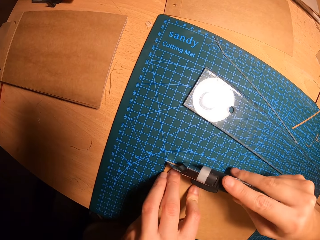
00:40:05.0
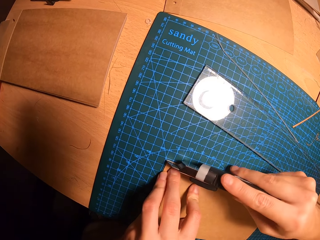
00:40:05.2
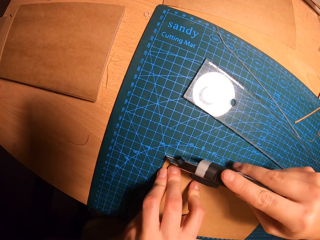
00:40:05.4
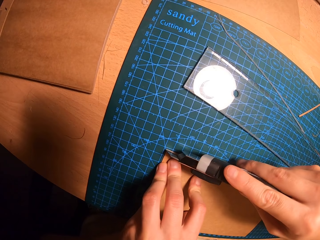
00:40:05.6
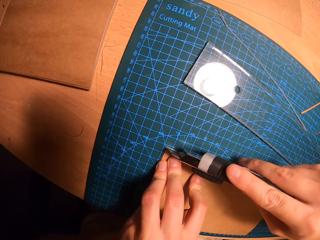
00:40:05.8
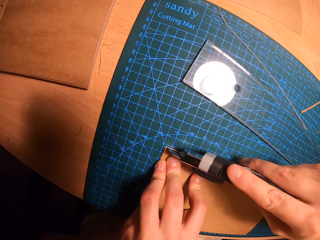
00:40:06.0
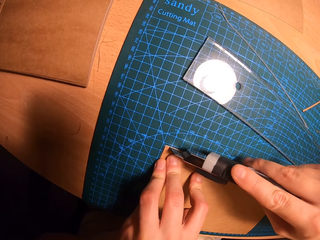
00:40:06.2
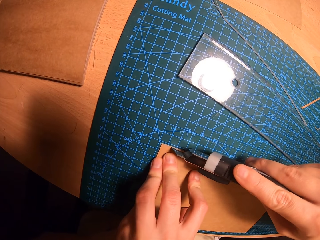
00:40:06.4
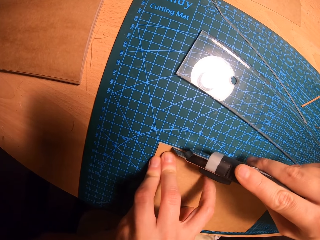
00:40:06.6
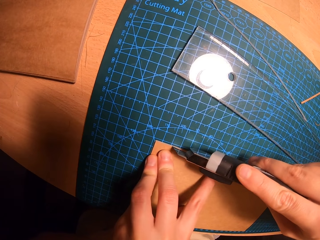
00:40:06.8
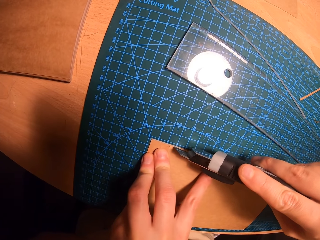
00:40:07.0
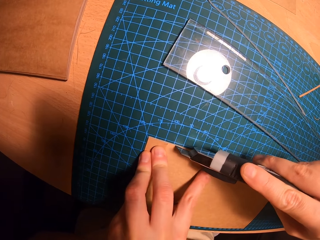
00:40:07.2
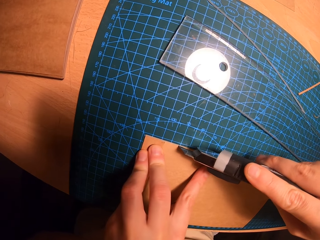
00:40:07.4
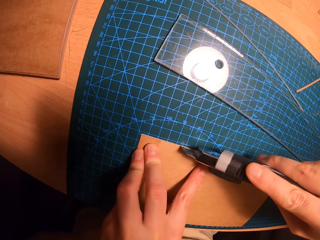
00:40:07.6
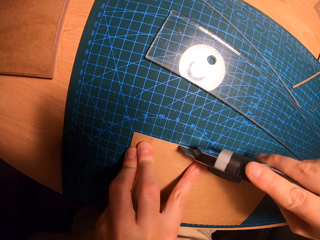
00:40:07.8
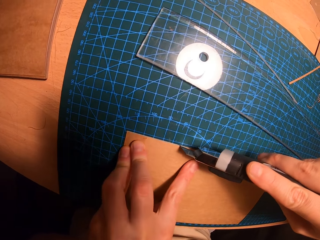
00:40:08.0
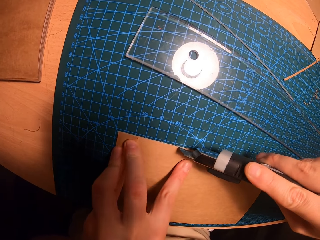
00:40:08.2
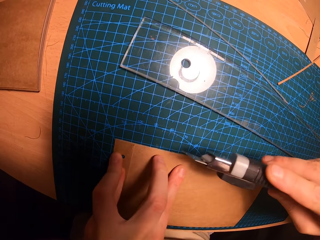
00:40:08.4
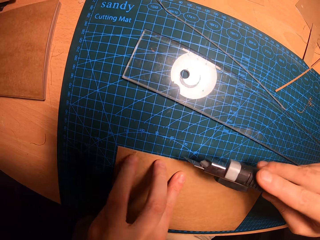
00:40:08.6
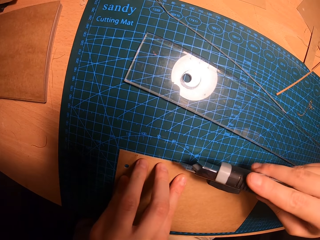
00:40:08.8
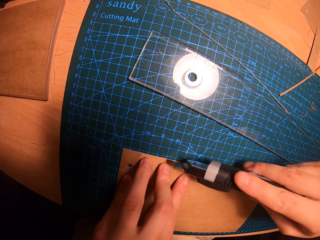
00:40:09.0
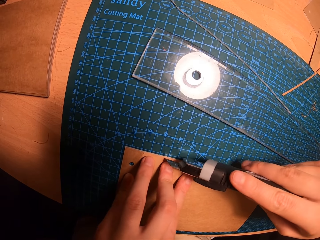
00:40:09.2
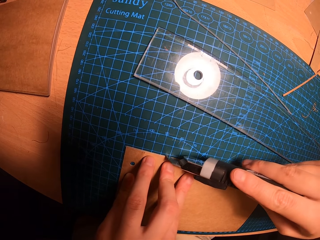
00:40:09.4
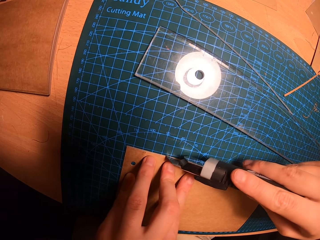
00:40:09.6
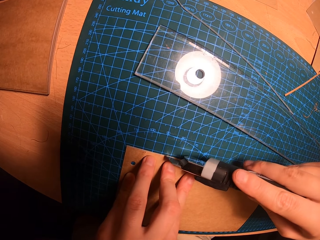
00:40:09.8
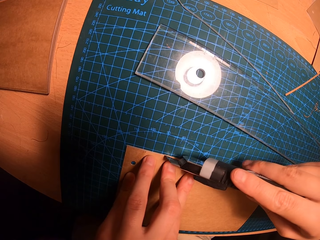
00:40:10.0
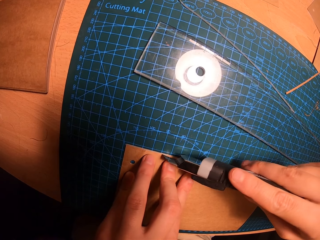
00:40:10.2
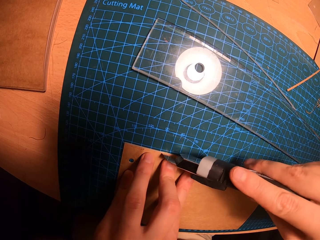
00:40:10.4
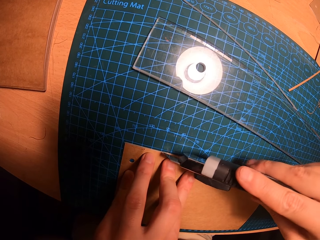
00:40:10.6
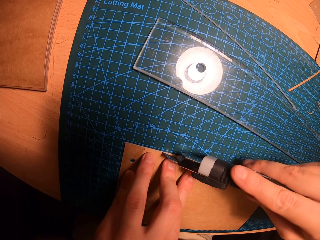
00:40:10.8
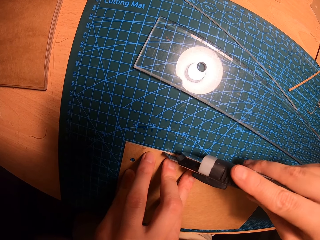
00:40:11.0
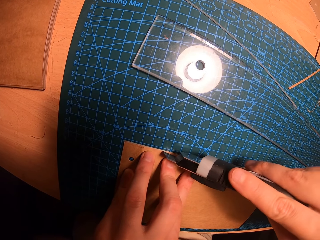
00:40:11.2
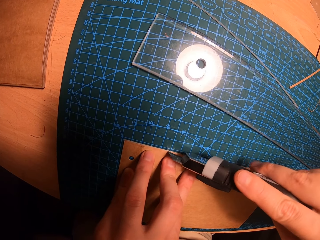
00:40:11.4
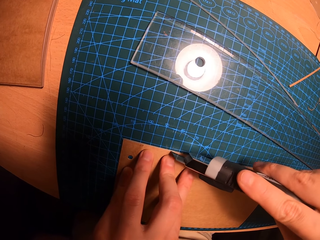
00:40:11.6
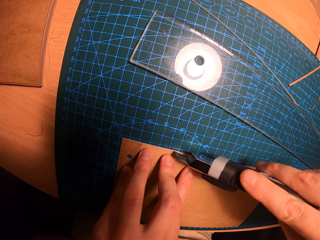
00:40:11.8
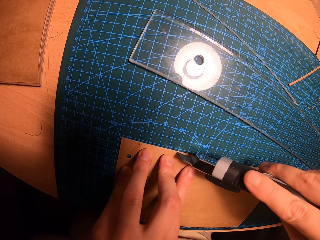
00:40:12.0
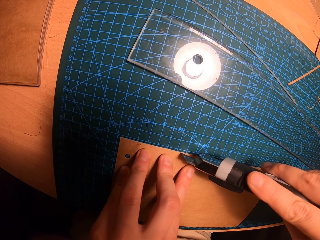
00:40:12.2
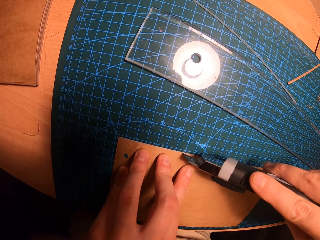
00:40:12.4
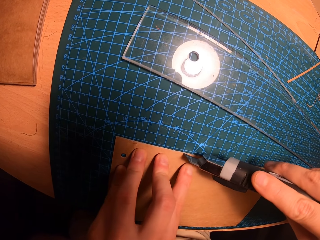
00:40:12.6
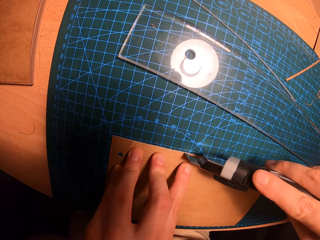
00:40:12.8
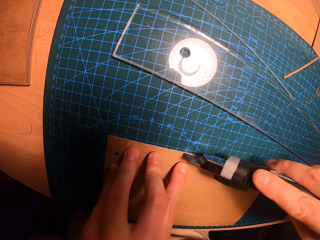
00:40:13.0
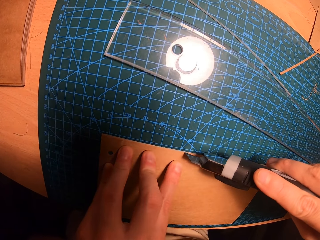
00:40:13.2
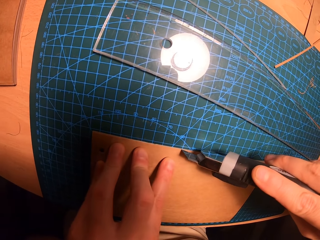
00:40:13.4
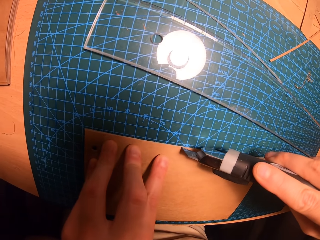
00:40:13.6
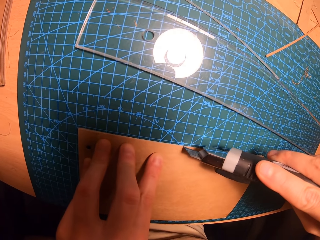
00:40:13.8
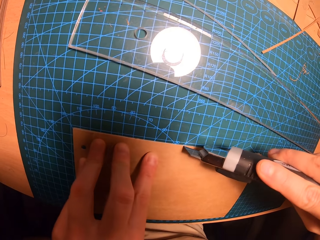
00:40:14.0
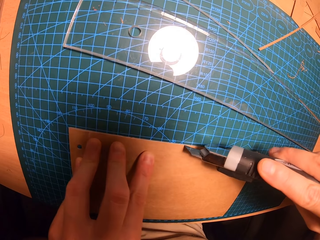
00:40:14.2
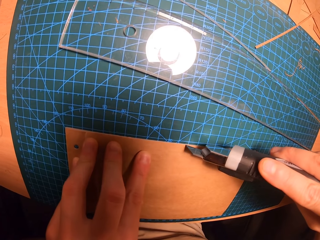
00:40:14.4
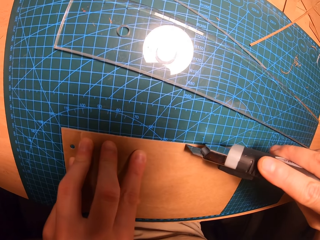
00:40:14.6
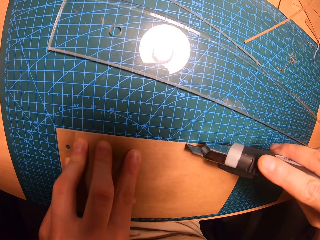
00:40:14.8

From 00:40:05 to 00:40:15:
The camera wearer cuts the cardboard with the utility knife in his right hand.

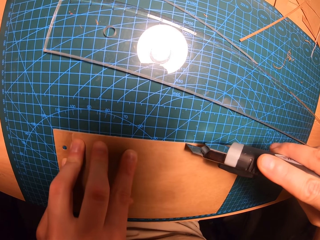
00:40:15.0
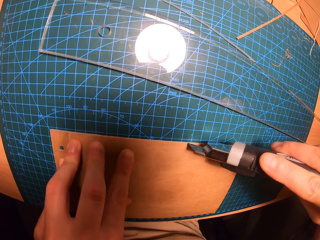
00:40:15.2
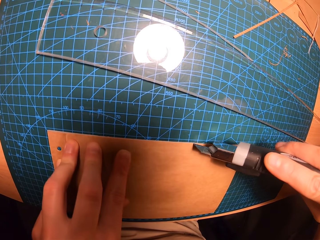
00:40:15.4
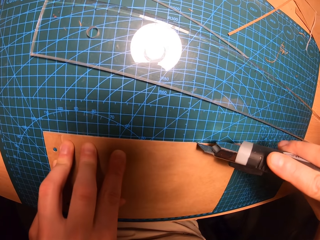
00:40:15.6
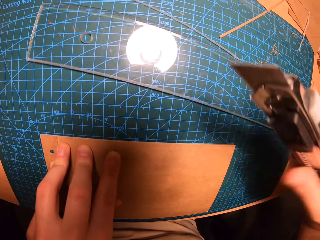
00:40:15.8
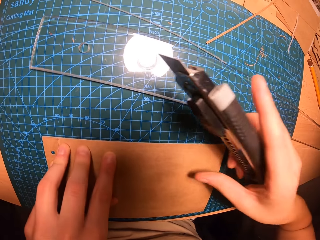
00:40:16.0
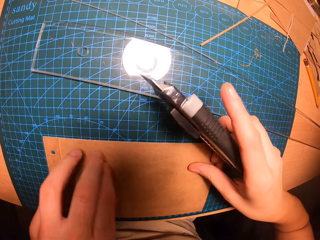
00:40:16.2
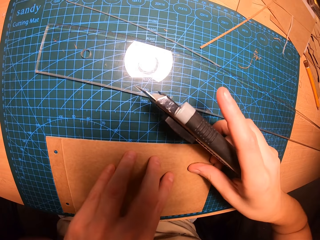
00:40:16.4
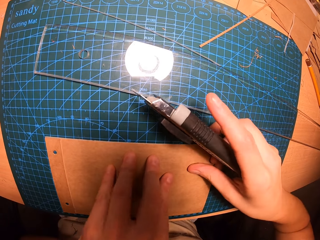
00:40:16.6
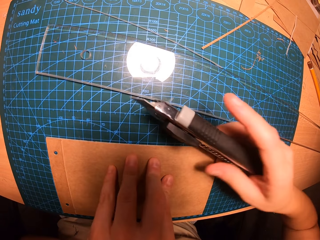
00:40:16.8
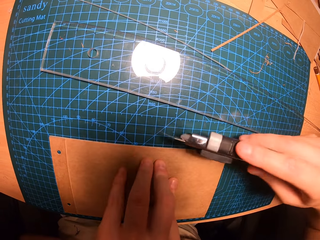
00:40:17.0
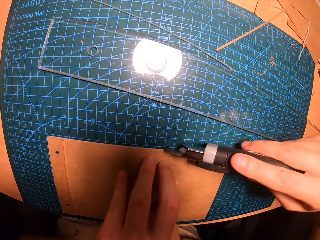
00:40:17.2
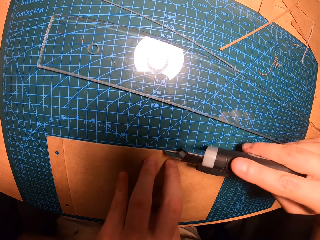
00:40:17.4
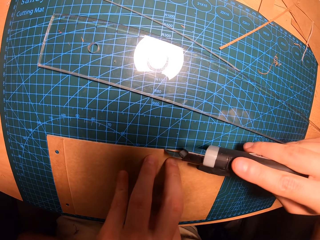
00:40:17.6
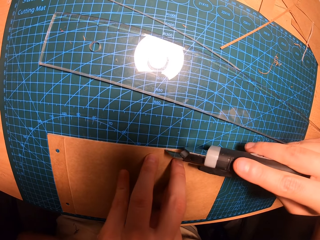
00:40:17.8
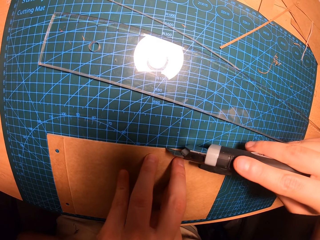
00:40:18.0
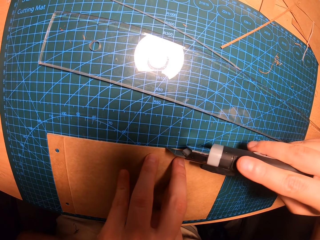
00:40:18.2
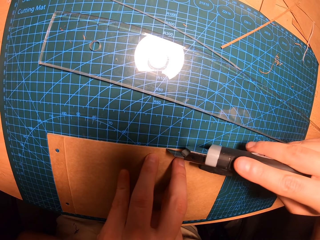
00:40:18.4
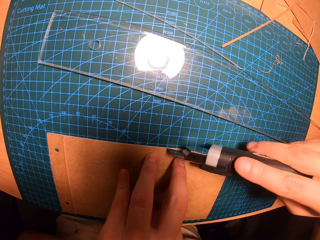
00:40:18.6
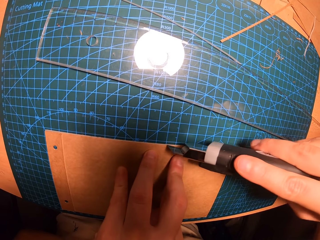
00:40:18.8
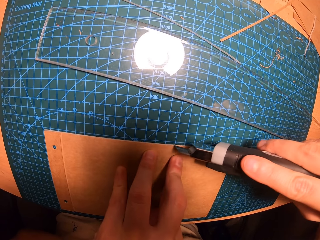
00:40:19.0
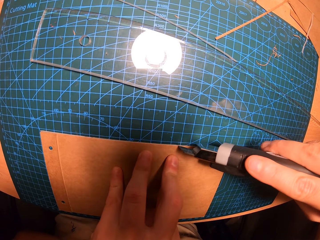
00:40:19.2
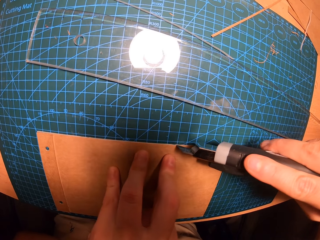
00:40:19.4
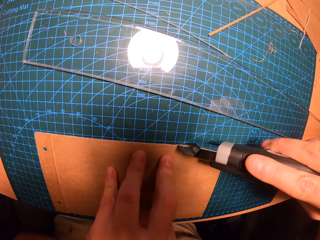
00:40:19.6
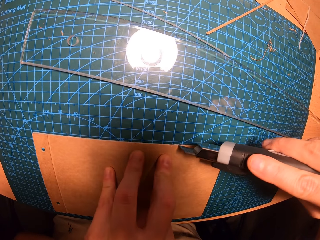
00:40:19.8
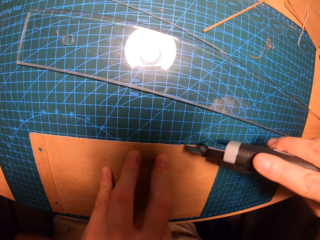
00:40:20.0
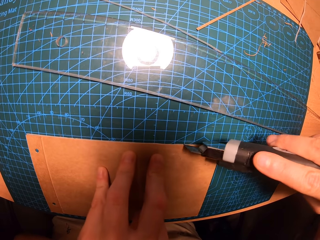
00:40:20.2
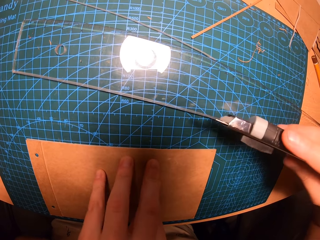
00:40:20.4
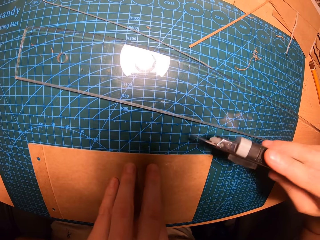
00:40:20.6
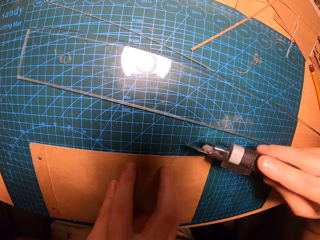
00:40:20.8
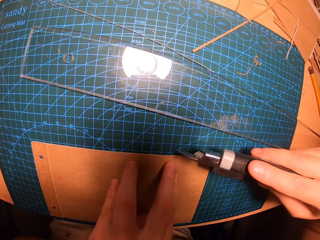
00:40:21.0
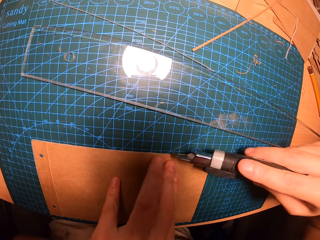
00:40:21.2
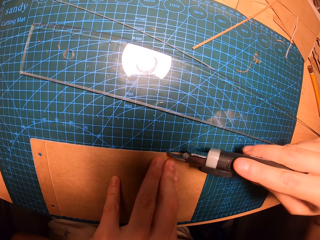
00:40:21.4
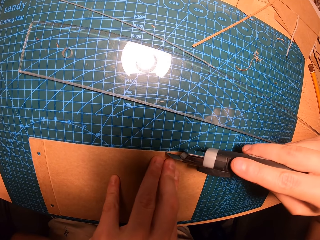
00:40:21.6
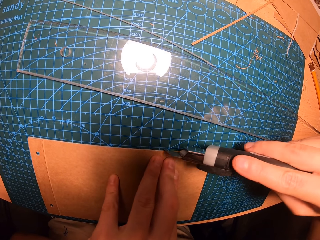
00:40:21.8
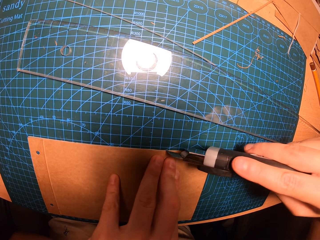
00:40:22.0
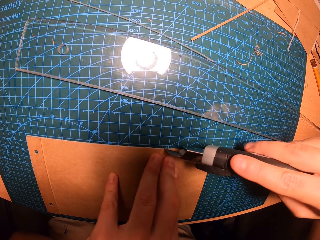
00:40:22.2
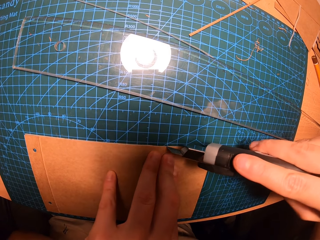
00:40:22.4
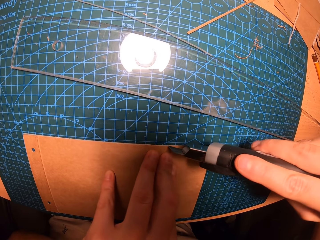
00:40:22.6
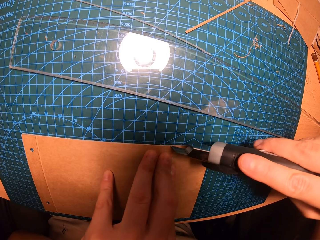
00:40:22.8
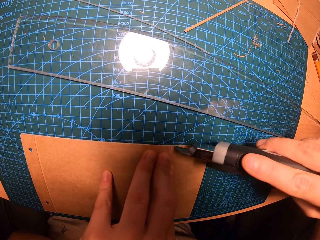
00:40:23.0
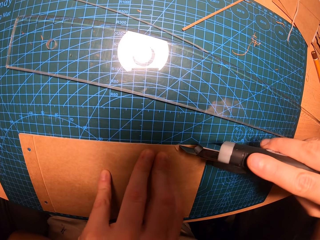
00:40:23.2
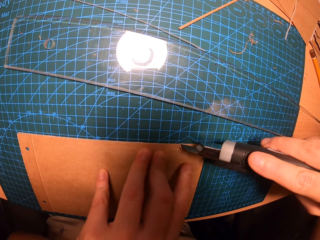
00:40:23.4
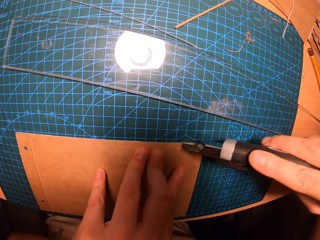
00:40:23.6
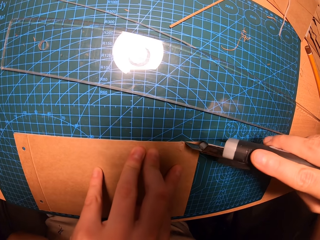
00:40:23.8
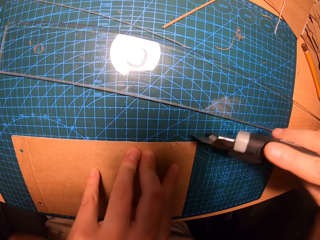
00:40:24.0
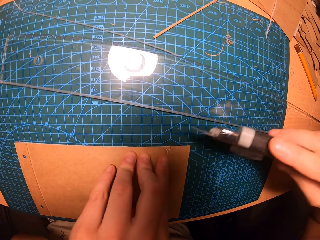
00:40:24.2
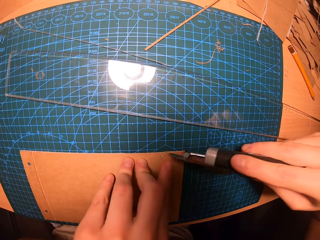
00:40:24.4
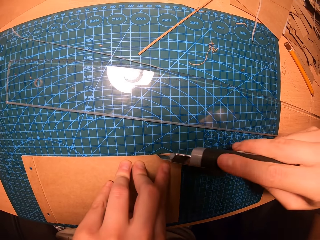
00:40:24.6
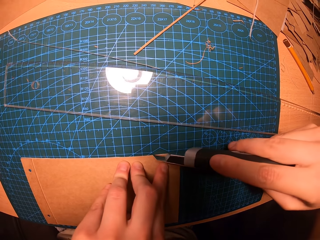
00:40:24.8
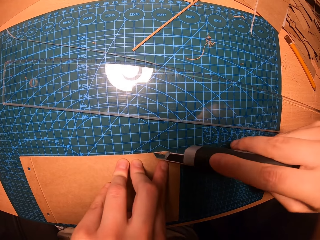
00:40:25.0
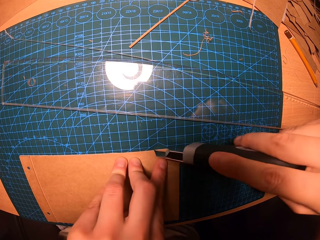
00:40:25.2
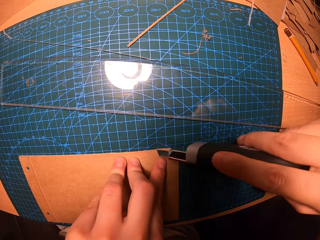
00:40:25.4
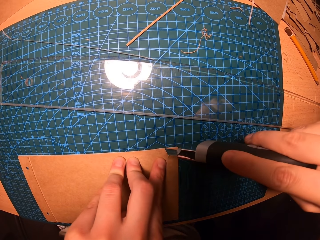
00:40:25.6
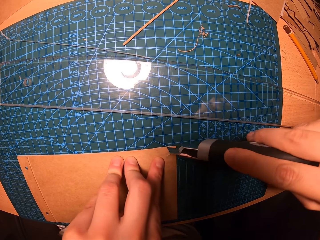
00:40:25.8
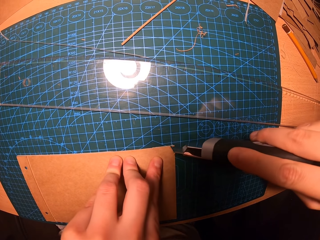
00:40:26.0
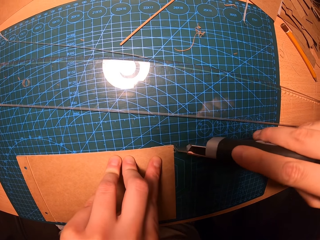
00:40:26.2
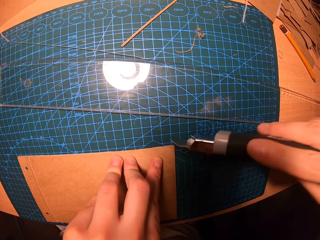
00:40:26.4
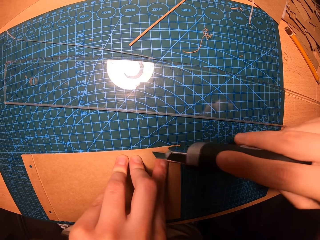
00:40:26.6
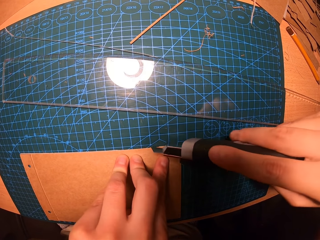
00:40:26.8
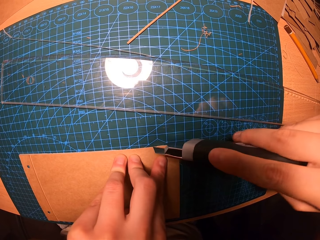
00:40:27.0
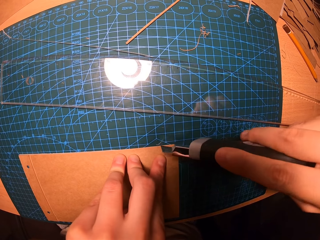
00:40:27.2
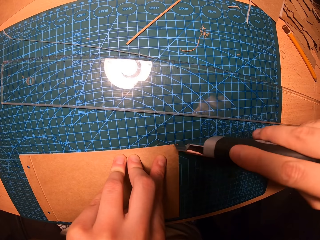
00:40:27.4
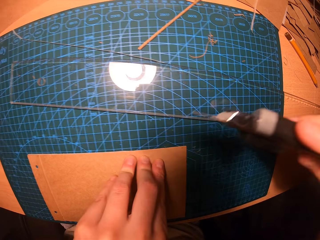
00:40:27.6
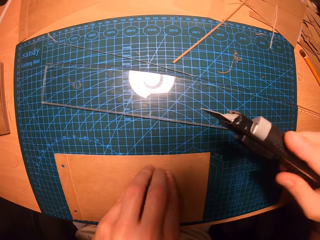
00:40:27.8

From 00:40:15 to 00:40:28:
The camera wearer holds the manila papers on the table with her hands. She cuts the manila paper with a cutter knife. She holds the manila papers on the table with her hands. She cuts the manila paper with the cutter knife.
